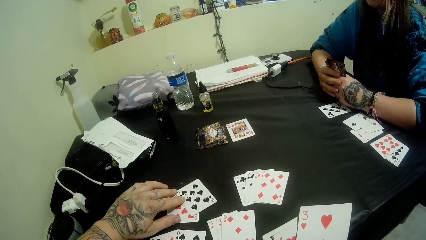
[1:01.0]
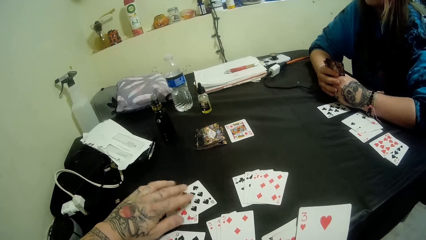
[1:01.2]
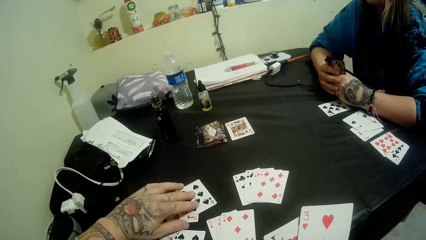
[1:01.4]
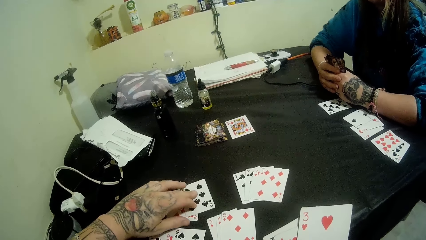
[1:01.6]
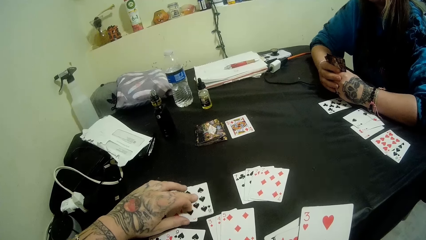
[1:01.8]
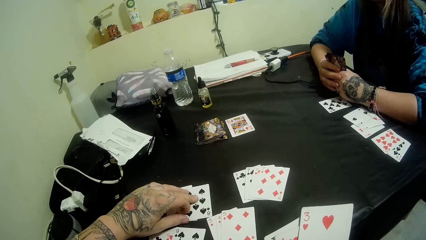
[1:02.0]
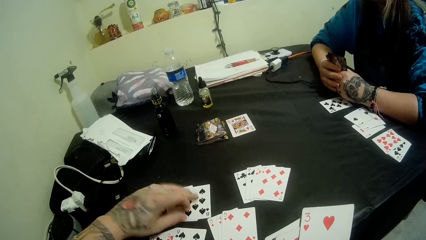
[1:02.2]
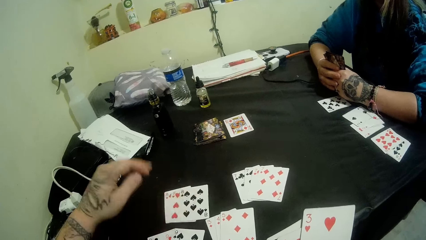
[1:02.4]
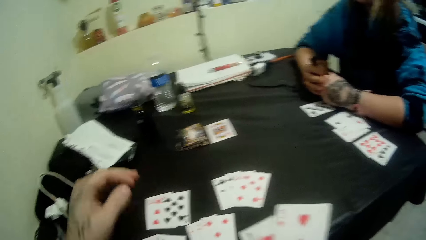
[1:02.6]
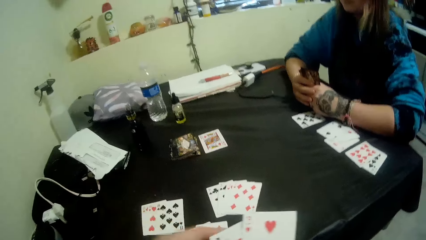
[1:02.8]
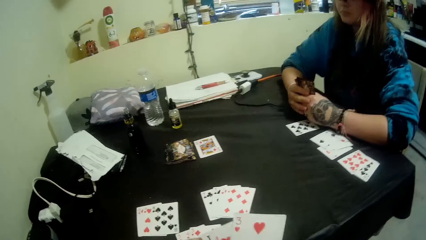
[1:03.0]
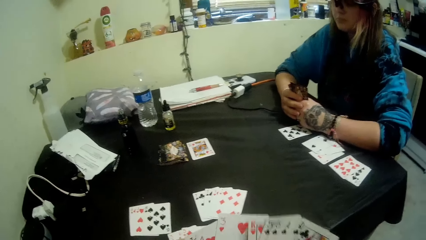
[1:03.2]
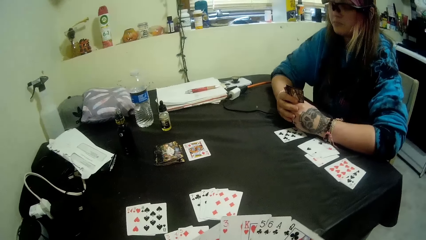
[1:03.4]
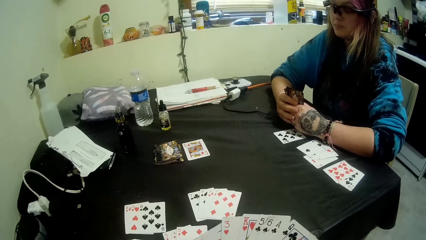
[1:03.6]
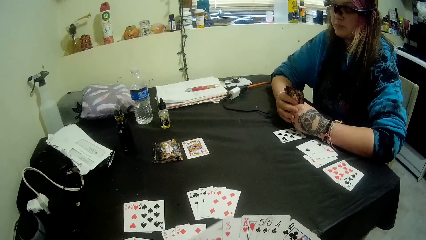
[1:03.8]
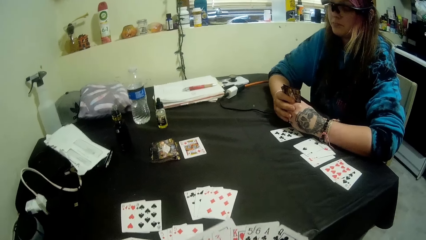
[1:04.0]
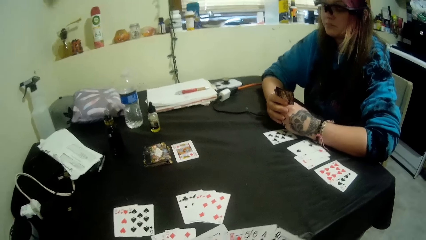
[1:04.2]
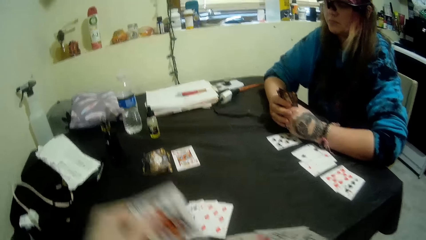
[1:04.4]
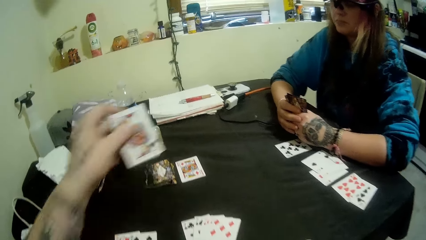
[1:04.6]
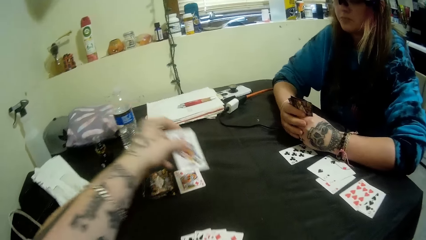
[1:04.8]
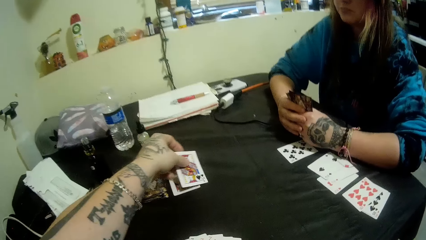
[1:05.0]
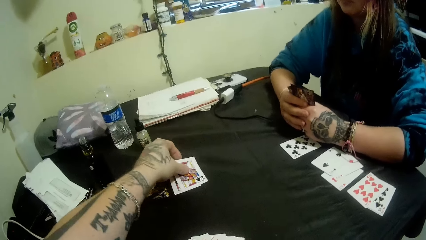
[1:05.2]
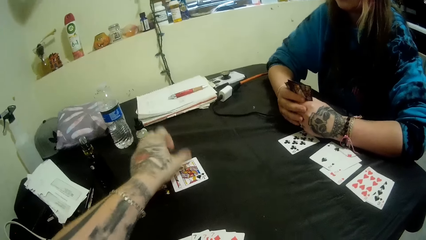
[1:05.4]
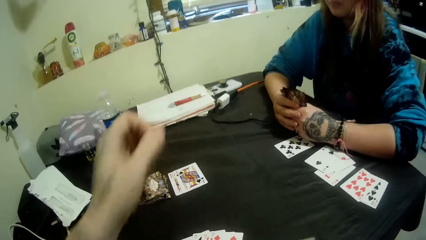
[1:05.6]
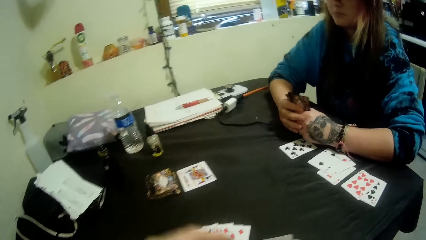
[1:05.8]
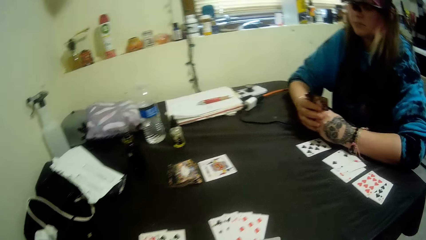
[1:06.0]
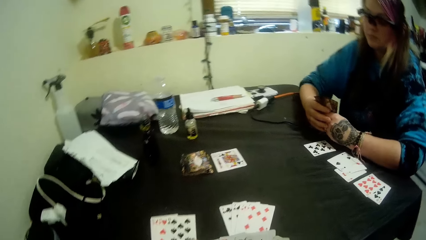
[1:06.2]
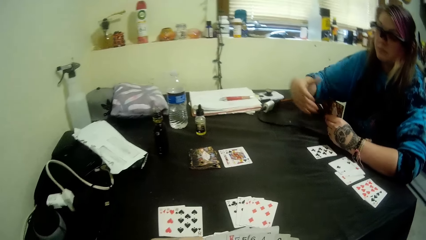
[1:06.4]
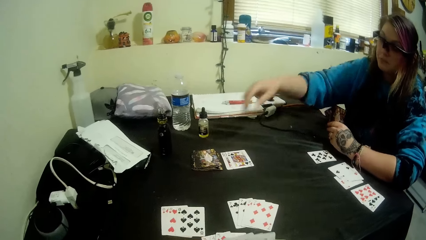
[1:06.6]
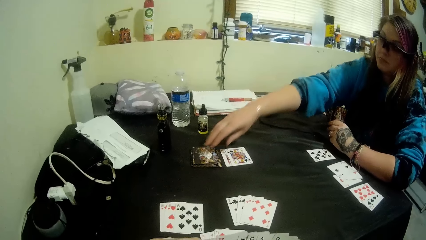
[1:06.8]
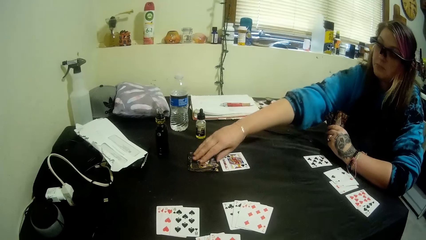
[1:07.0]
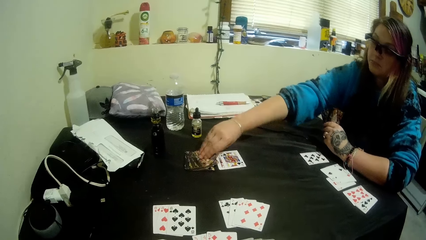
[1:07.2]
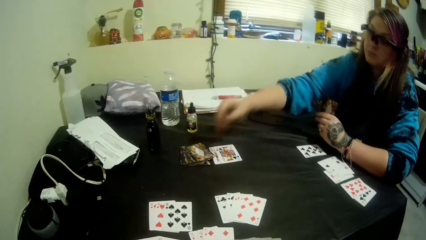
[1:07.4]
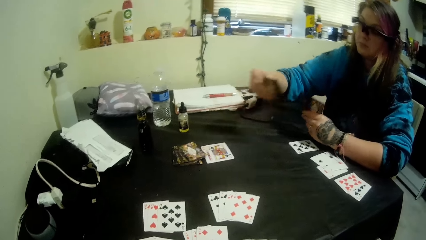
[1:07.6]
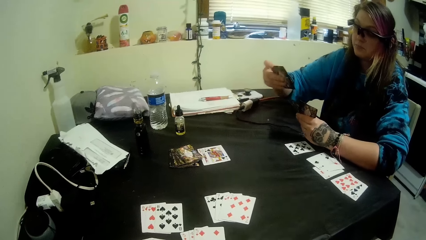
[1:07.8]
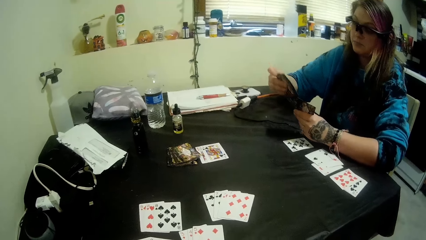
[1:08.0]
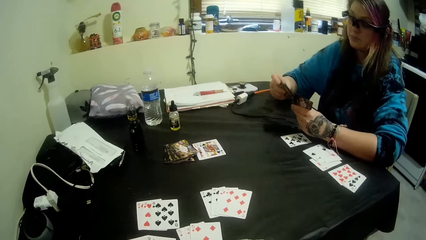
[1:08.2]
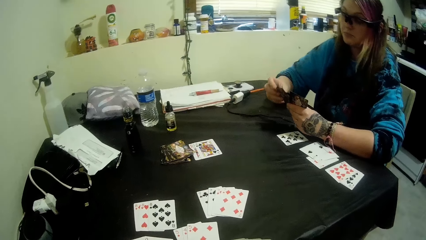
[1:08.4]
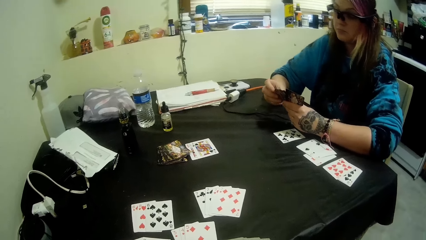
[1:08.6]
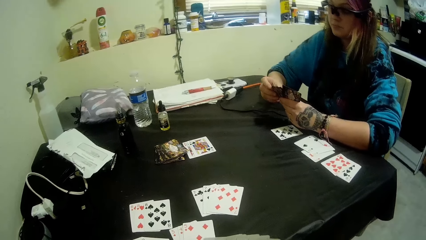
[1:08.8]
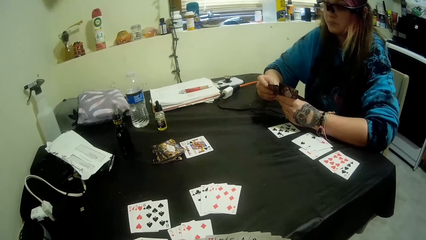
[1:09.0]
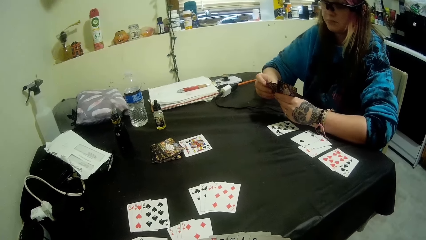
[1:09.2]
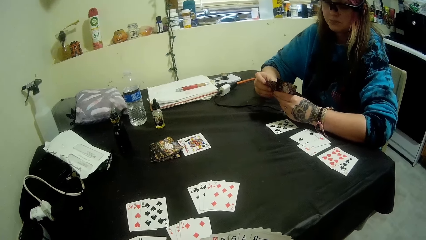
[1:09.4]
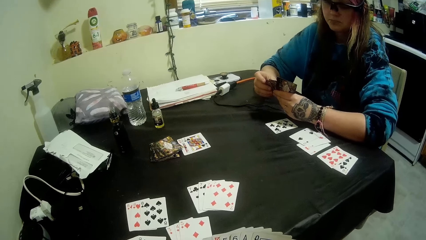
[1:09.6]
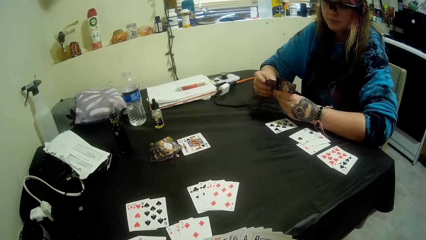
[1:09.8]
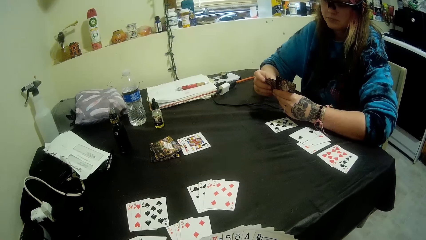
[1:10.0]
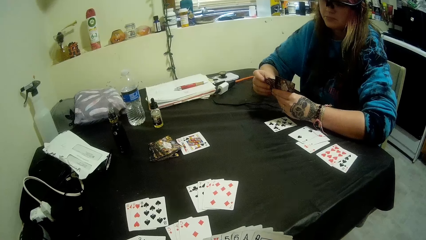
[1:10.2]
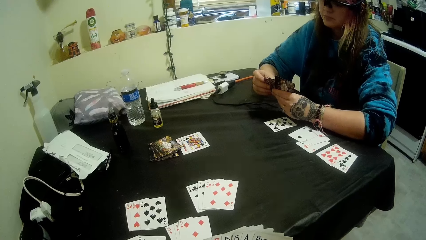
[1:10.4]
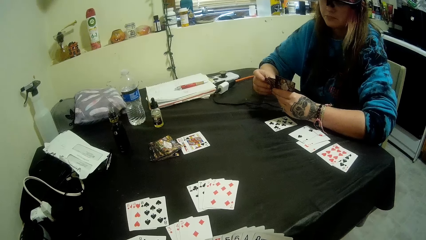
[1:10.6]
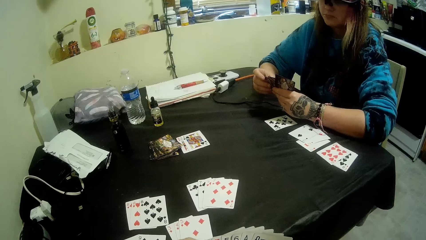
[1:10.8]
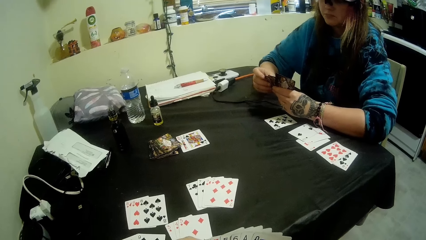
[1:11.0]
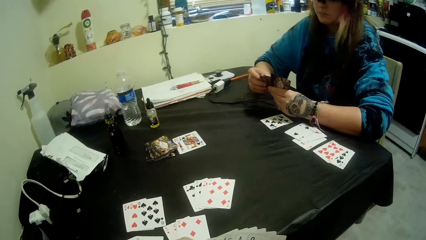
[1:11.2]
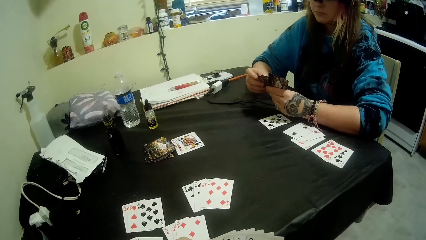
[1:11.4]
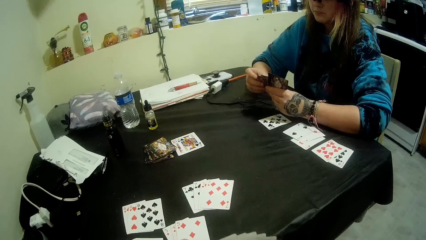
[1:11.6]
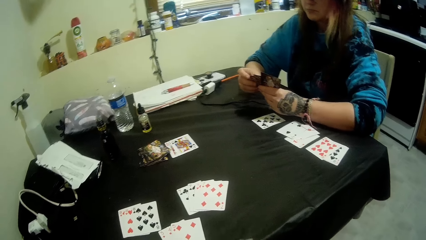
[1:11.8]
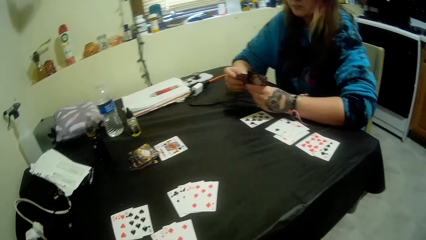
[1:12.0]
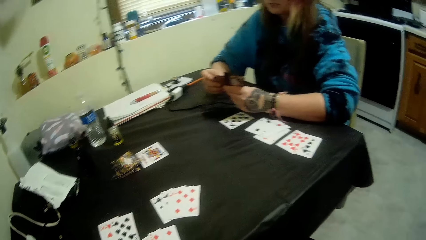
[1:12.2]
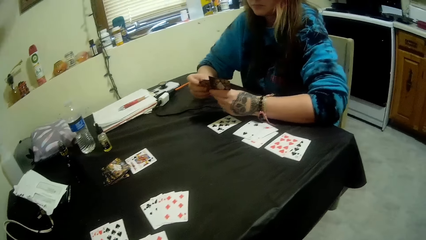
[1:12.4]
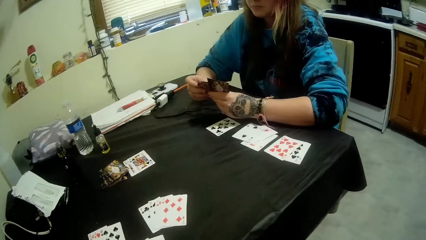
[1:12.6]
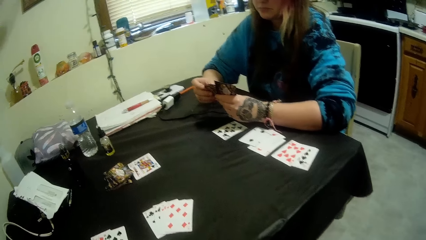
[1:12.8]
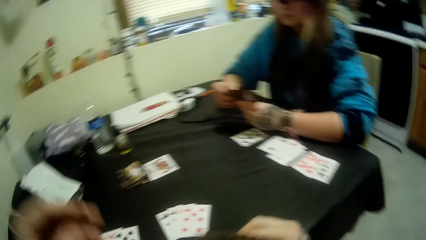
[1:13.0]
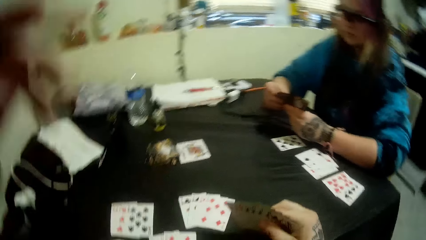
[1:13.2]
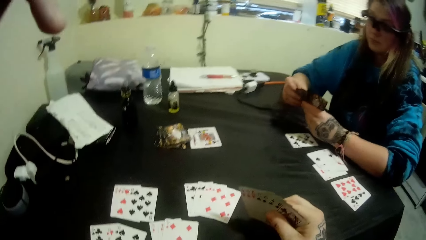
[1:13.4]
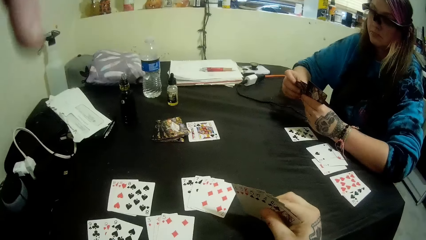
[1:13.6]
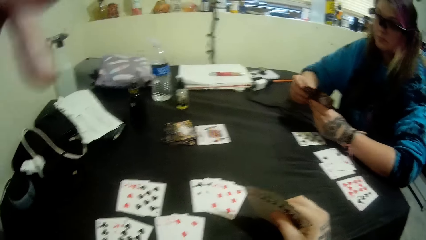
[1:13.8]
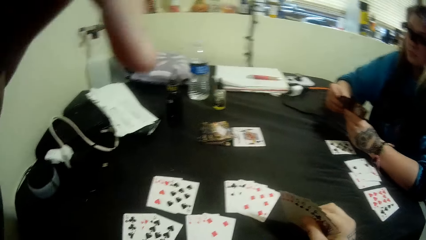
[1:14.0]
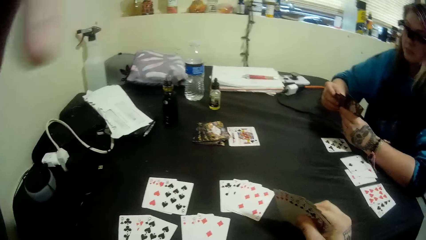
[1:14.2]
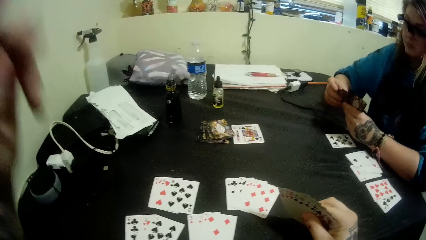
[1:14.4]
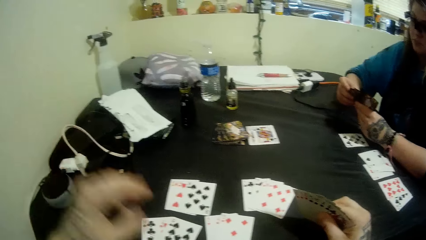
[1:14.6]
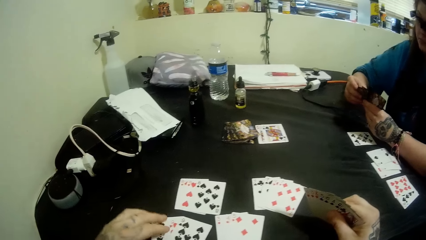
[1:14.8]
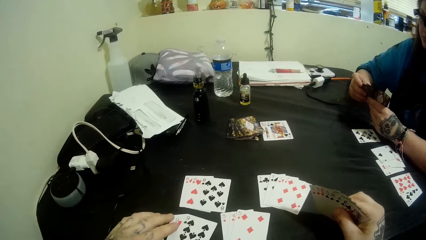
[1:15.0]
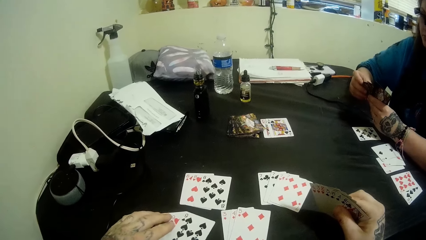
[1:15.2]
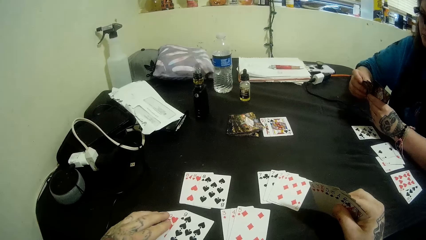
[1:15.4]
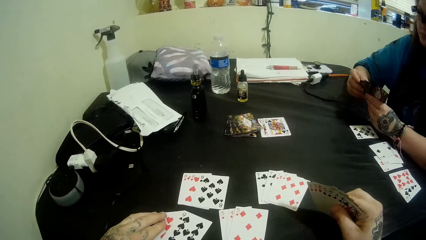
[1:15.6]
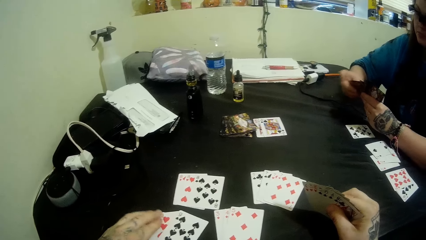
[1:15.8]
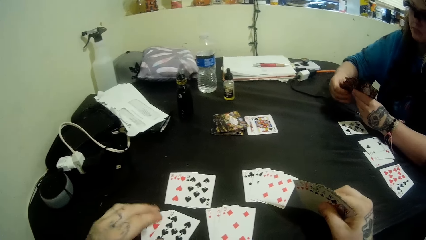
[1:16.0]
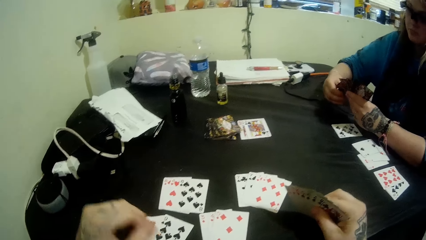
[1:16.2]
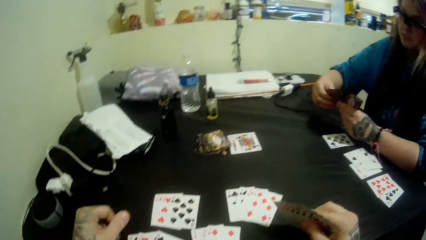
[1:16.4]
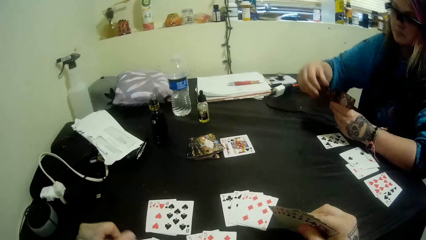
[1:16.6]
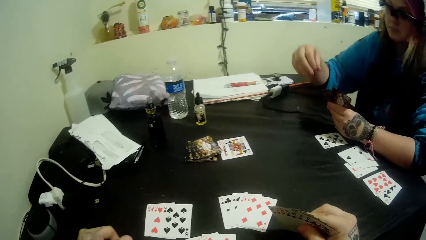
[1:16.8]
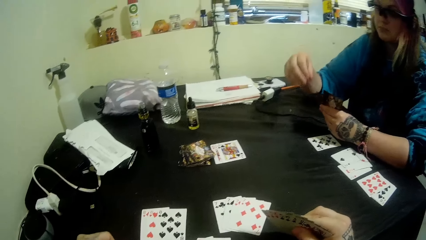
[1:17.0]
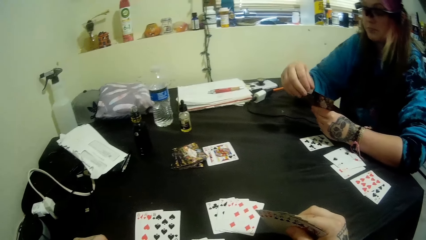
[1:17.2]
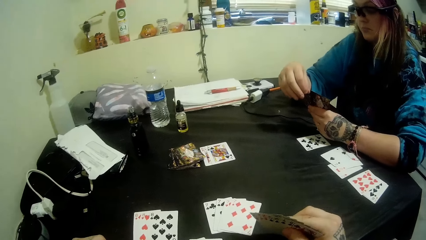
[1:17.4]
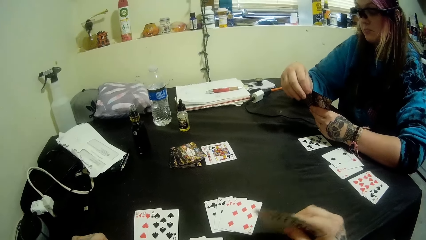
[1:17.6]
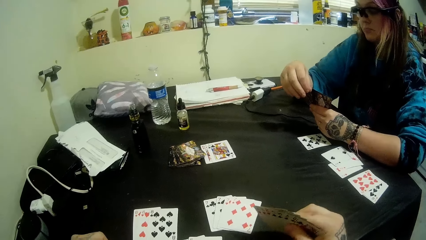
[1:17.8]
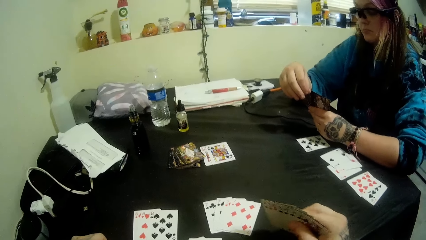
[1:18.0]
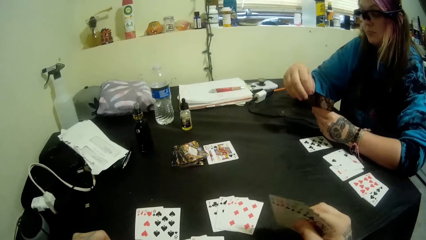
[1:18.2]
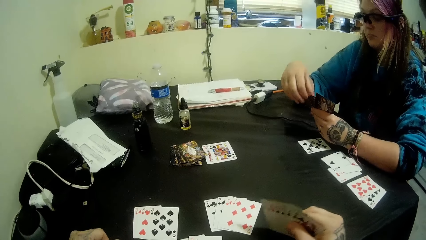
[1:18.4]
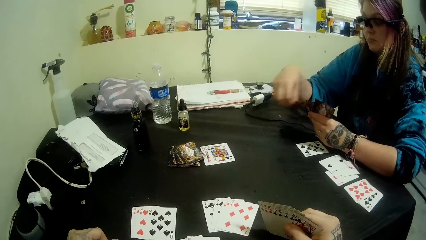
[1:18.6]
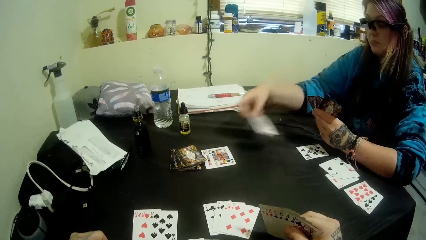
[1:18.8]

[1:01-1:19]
The camera wearer lifts the left hand. They hold the cards. They lift the cards. They play a card to the center of the table. A woman moves a hand. She picks a card from the pile of cards at the center of the table with her left hand. She holds the card with the other hand. The camera wearer lifts a hand, lowers a hand, touches the cards, removes the hand from the cards. The woman lifts a hand. She holds the cards.
